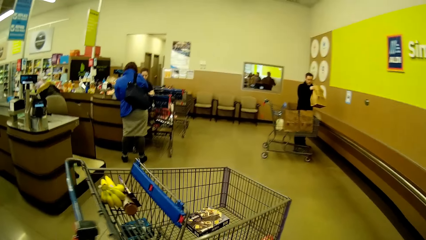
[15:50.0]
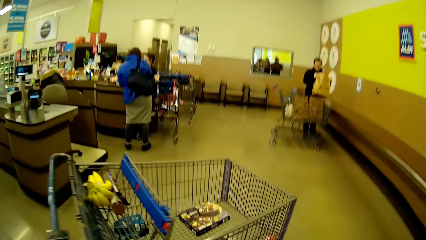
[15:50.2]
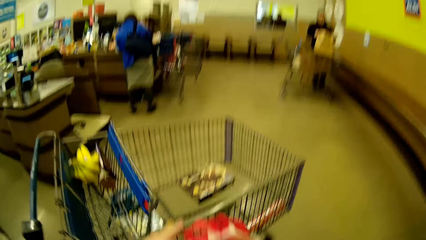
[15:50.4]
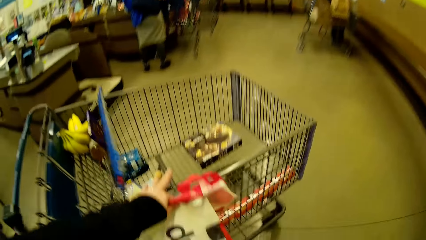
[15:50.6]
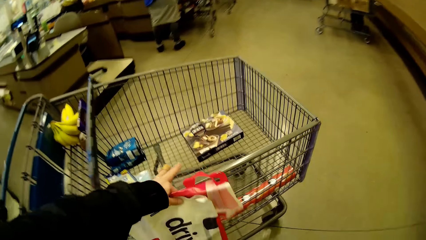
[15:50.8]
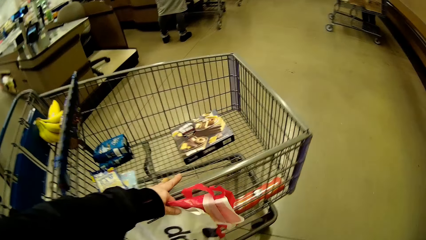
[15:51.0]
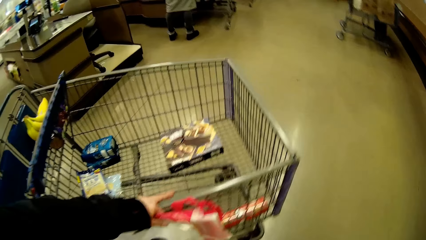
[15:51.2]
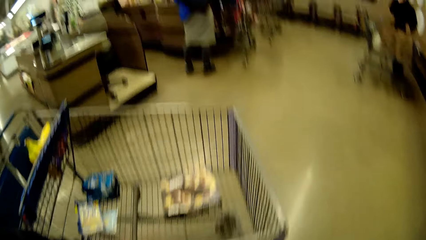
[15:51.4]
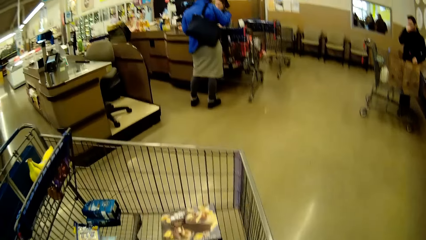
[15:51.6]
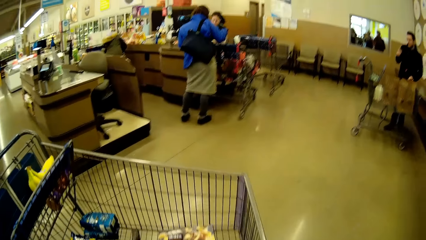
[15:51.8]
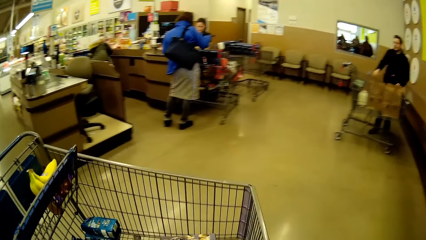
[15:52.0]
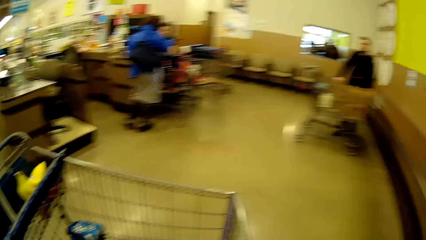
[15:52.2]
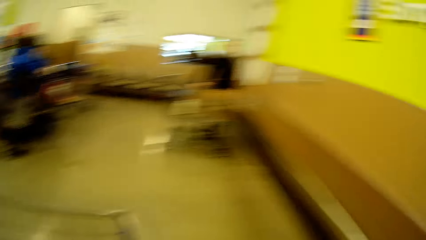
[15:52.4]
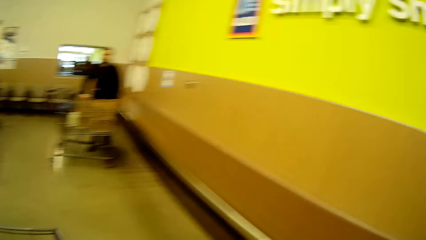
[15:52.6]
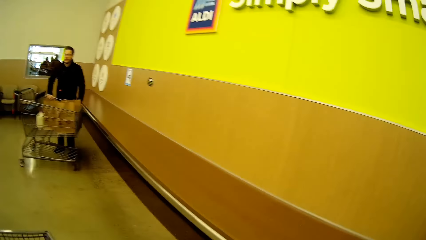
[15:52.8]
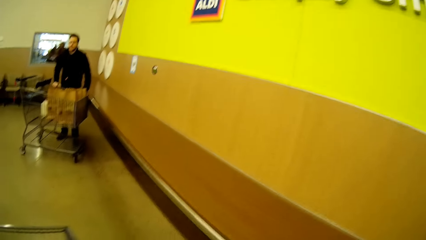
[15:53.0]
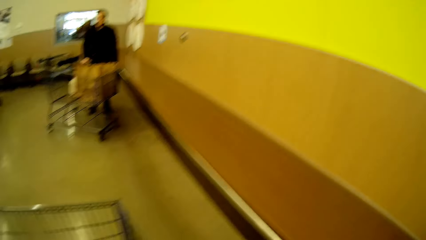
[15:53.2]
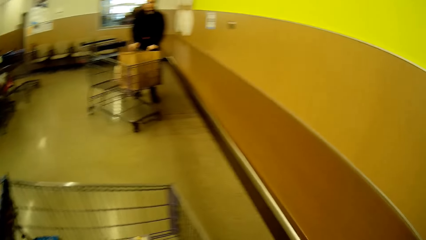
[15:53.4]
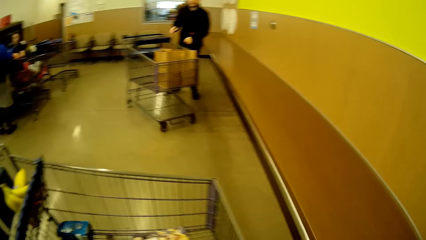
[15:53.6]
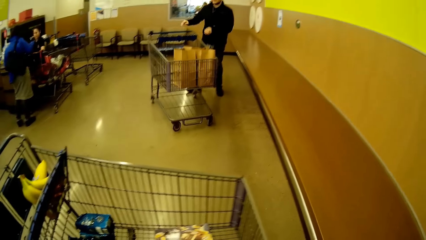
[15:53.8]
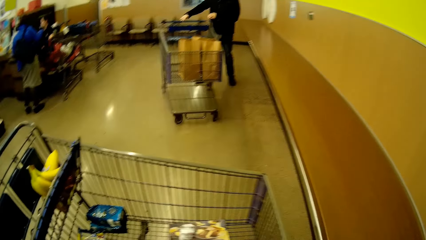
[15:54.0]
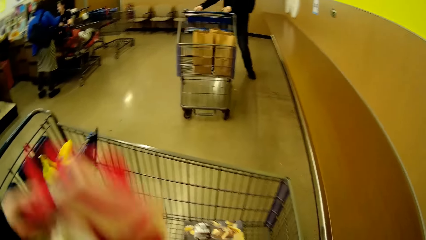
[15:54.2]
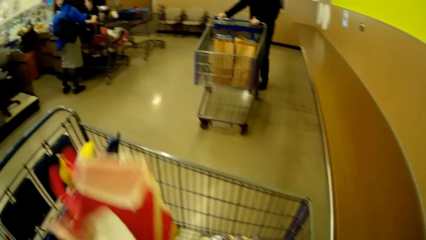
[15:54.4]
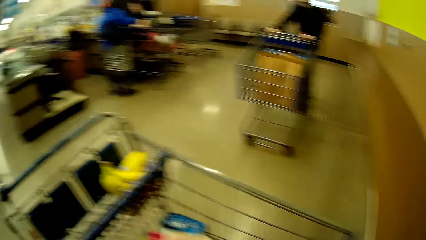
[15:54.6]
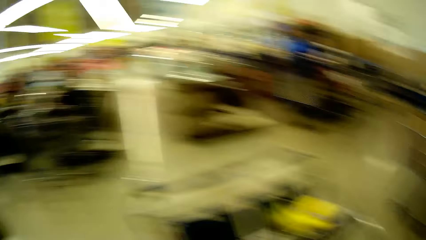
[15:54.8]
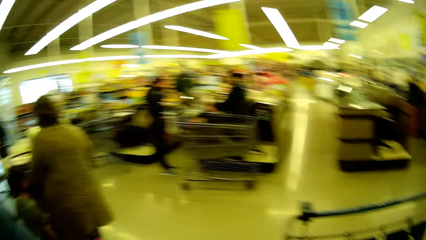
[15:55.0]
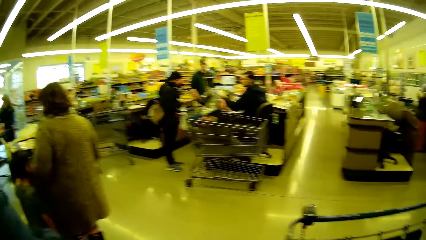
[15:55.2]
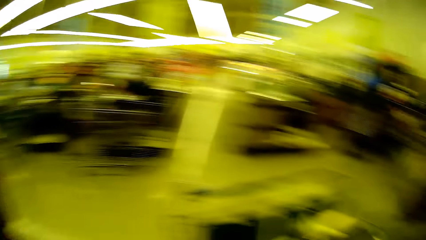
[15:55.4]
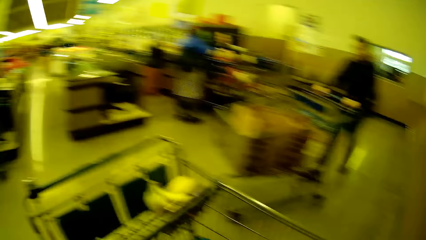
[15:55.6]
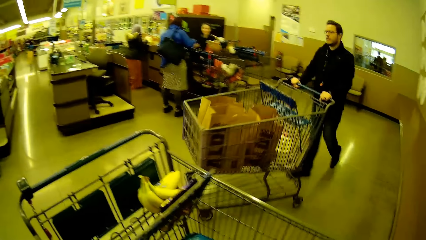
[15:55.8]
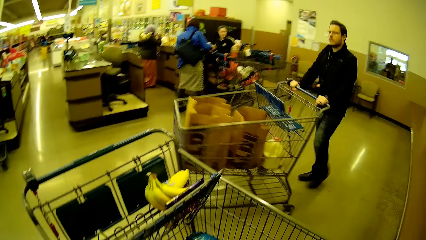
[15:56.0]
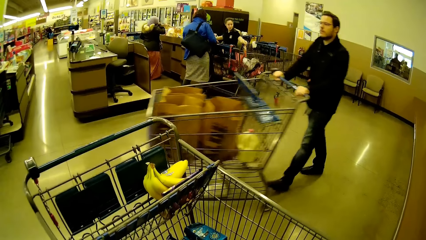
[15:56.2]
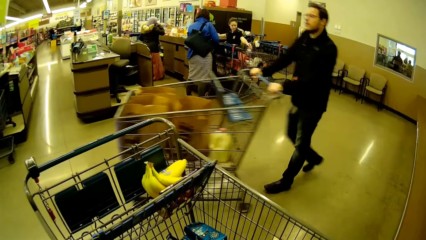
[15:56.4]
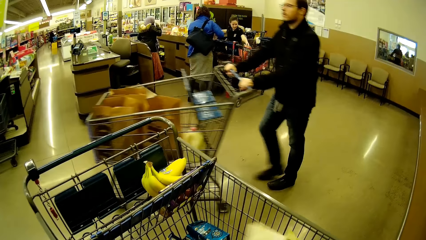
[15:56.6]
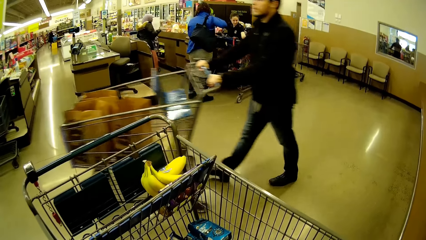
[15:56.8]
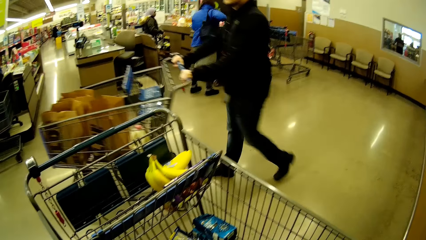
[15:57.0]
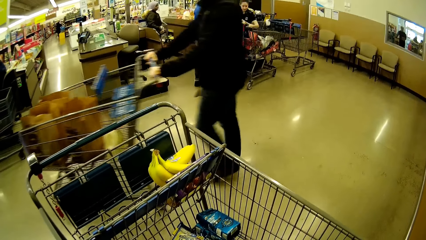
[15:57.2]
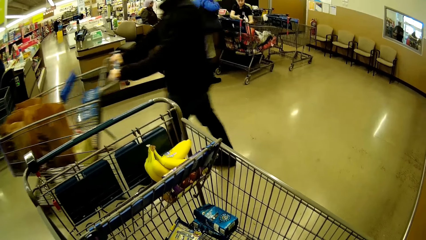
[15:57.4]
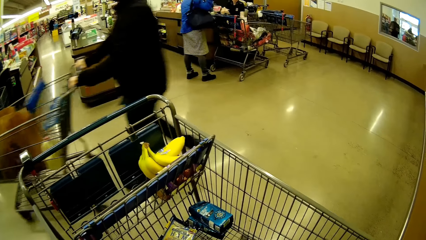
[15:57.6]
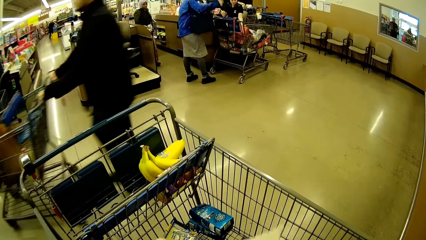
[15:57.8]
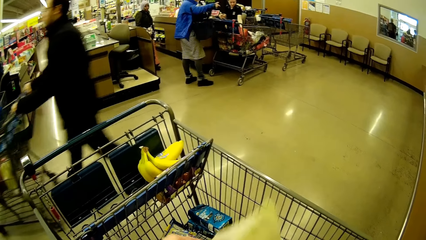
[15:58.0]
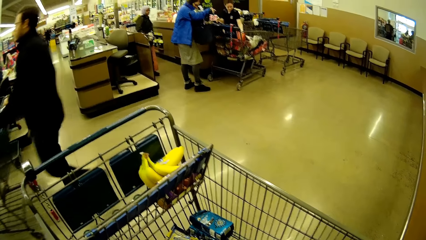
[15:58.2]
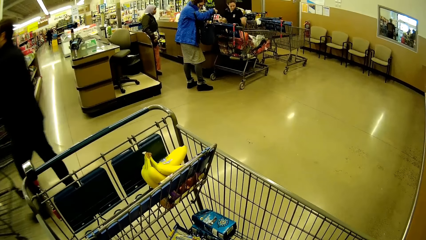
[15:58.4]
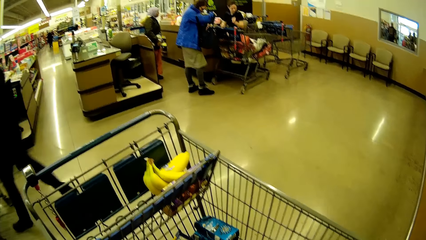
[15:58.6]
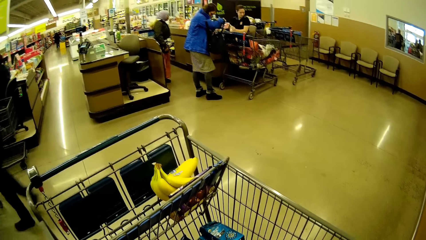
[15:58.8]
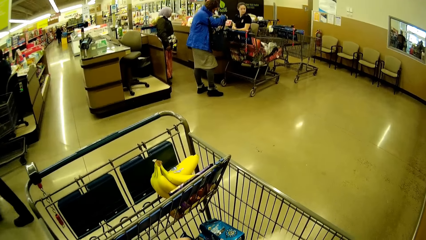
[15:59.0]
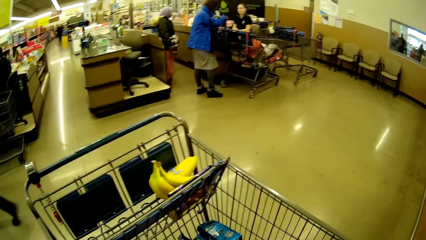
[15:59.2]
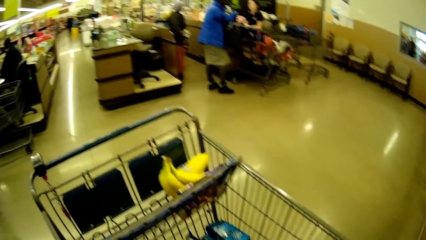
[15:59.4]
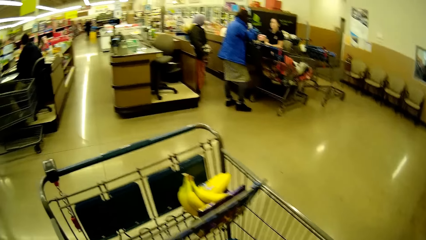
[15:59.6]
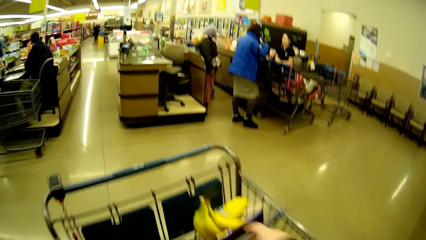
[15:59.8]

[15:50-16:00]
The camera wearer pulls the trolley. They push the trolley. They put the shopping bag in the trolley. They look around. They open the shopping bag.

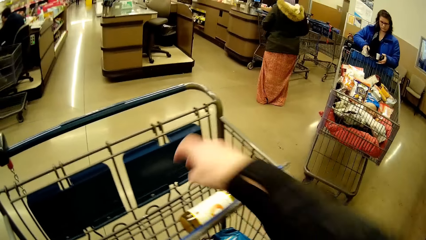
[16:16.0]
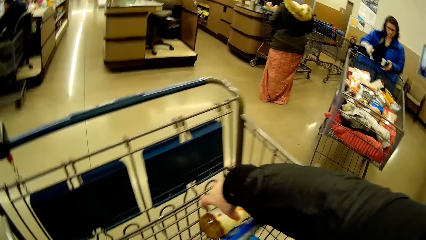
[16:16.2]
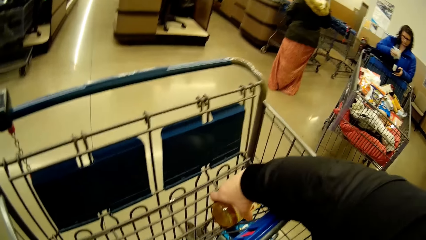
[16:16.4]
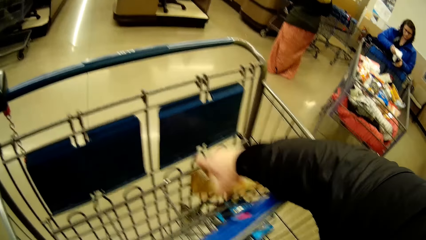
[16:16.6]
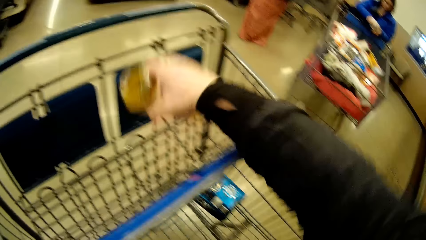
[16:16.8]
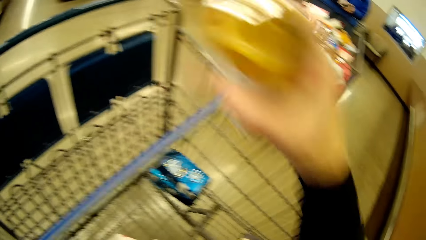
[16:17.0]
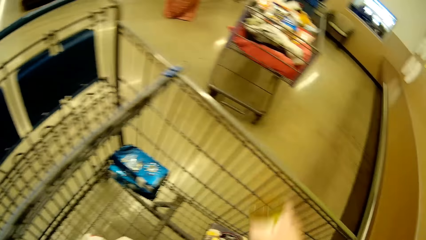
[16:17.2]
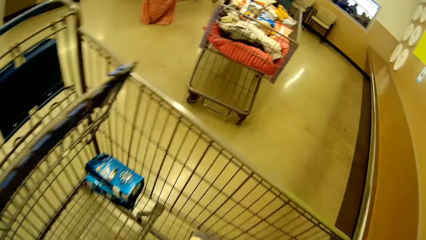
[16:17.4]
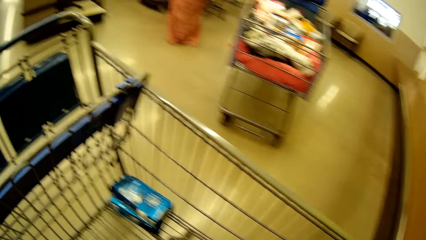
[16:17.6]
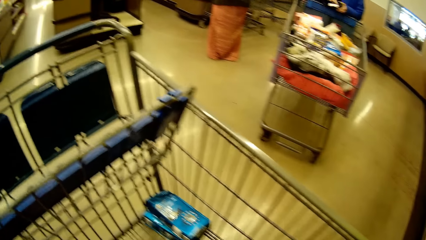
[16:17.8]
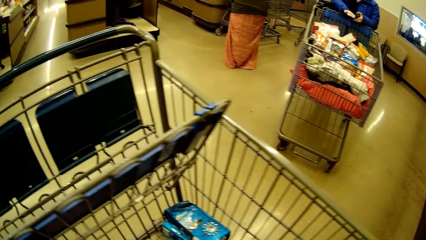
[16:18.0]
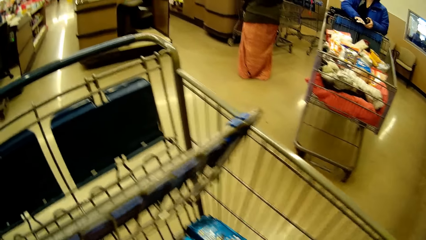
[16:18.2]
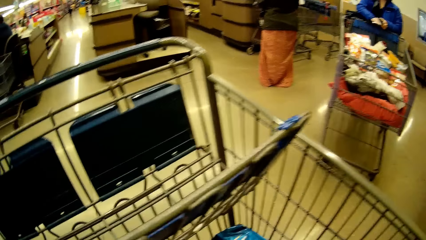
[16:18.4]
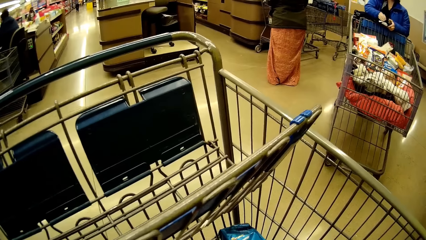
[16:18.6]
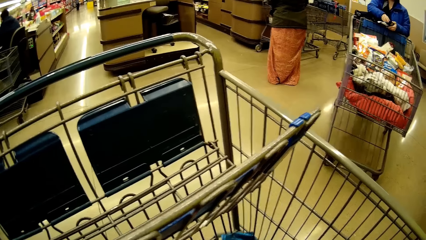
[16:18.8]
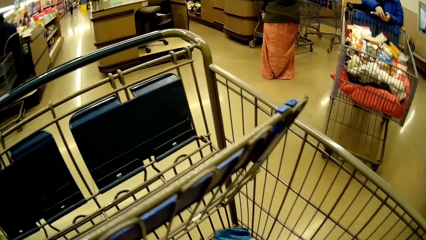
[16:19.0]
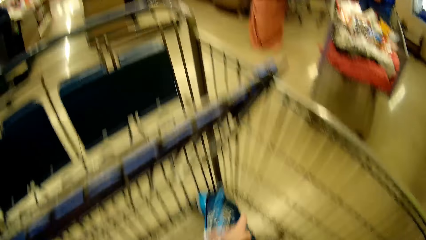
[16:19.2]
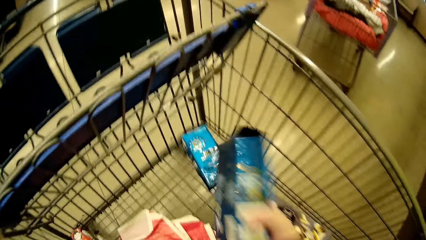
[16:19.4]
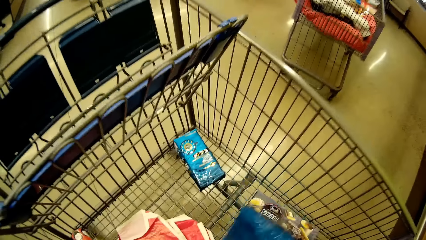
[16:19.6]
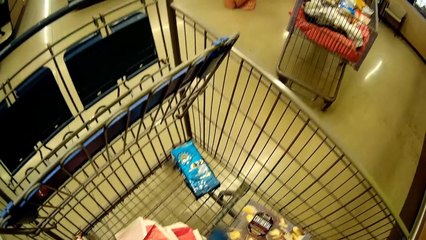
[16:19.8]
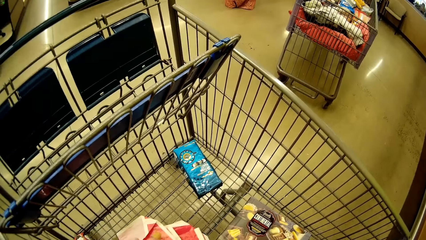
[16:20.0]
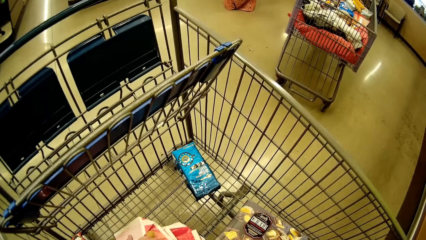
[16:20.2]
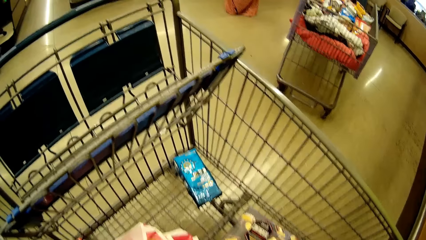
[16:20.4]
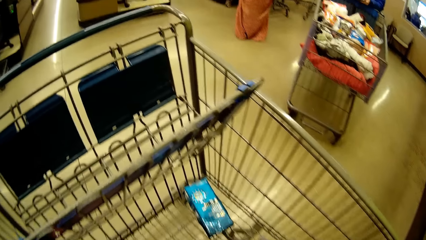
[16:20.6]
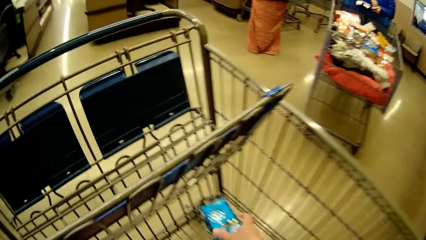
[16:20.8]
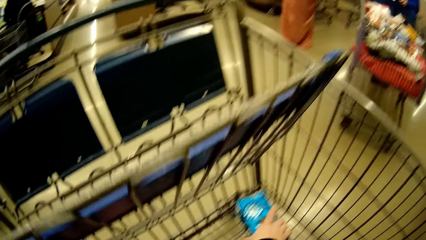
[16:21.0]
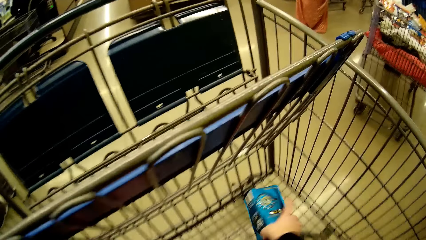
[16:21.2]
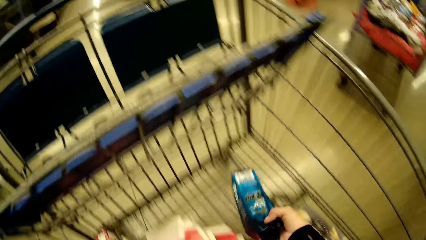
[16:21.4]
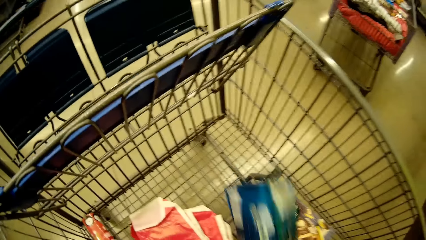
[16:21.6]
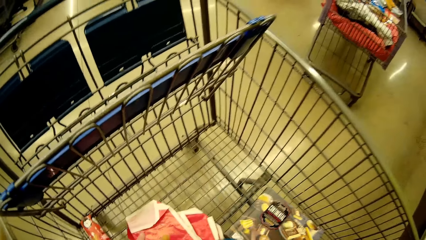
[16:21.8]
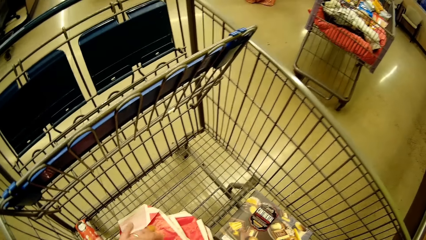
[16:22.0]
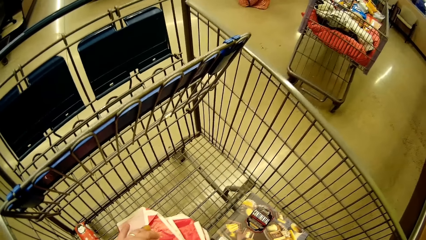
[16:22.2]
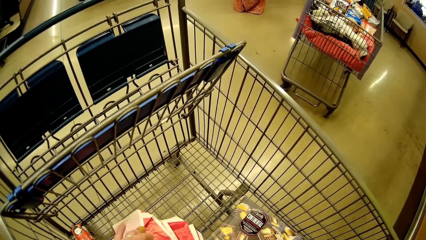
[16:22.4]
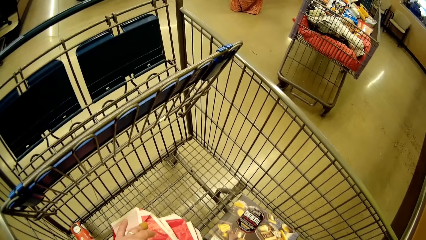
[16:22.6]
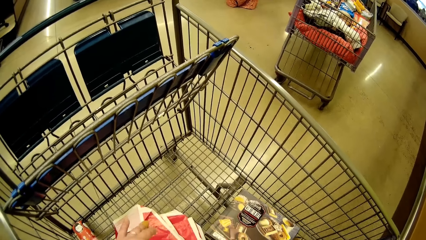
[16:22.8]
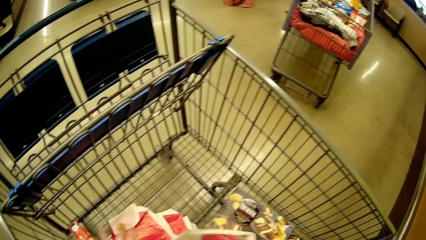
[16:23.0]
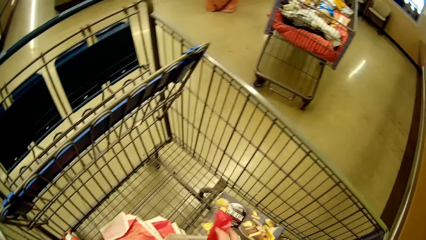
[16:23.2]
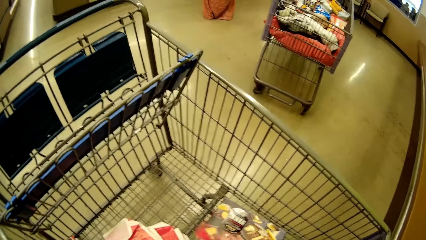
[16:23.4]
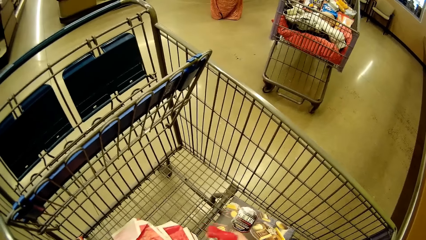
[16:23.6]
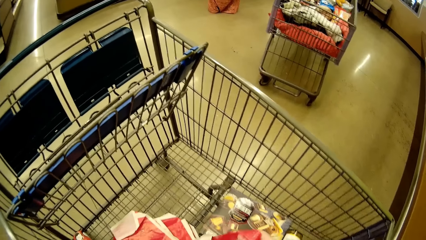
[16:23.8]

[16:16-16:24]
The camera wearer puts the Vitalife organic kombucha in the bag. They pick up a box. They put the box in the bag. They pick up a box. They put the box in the bag.
